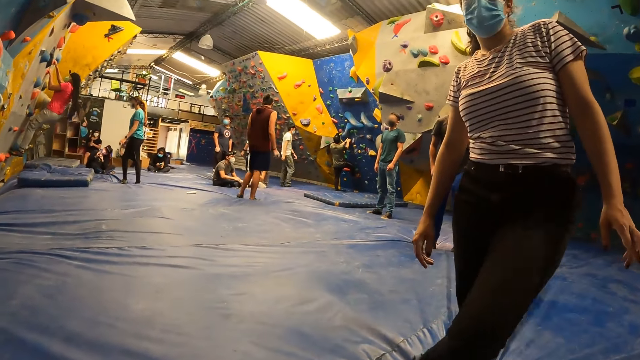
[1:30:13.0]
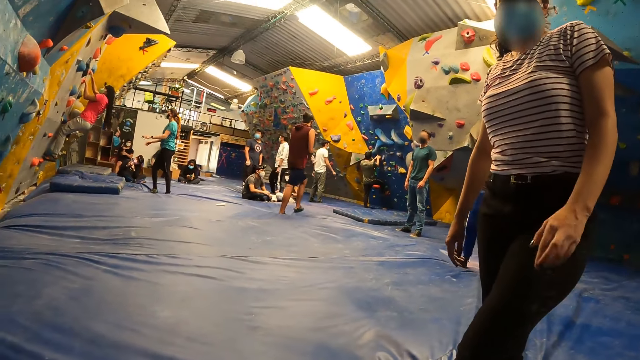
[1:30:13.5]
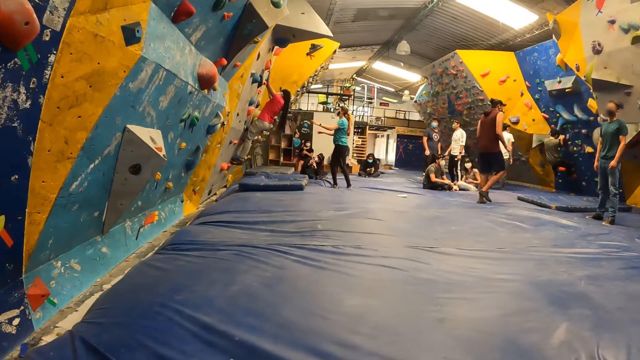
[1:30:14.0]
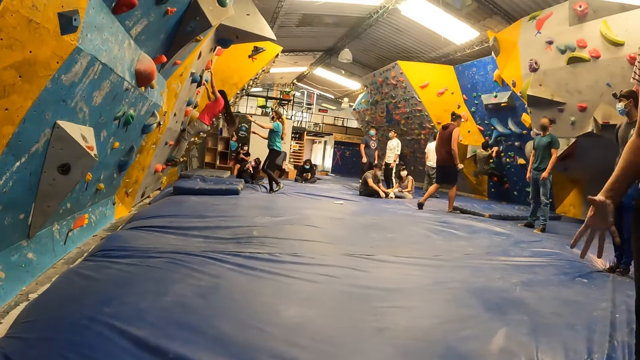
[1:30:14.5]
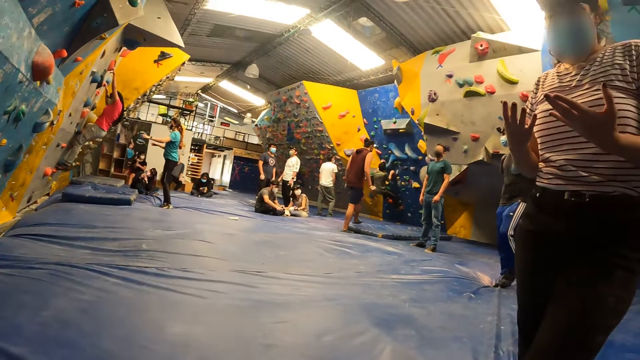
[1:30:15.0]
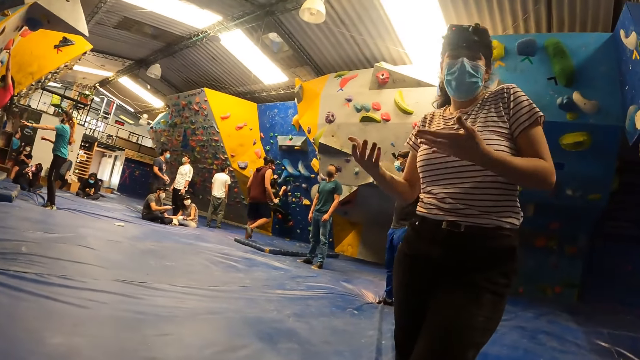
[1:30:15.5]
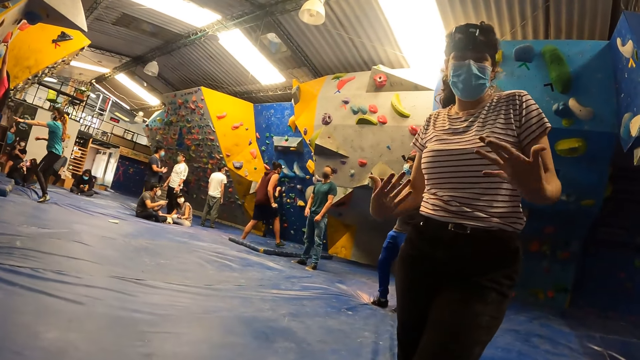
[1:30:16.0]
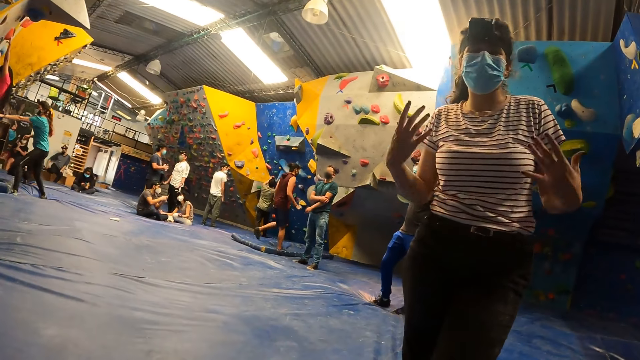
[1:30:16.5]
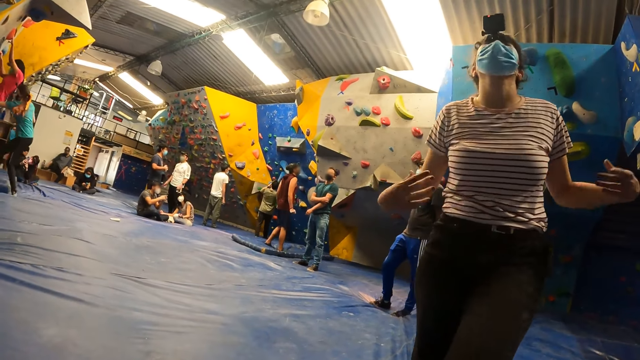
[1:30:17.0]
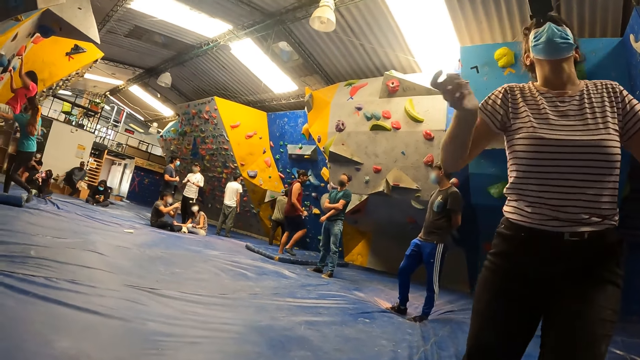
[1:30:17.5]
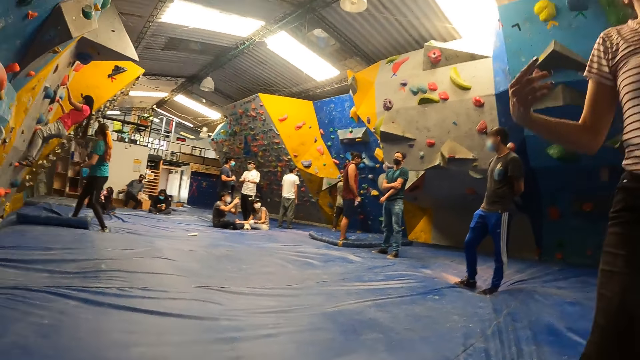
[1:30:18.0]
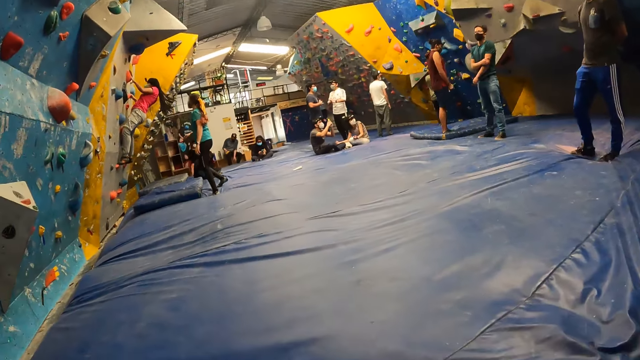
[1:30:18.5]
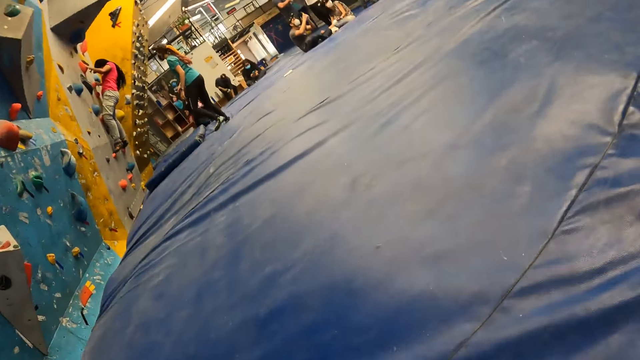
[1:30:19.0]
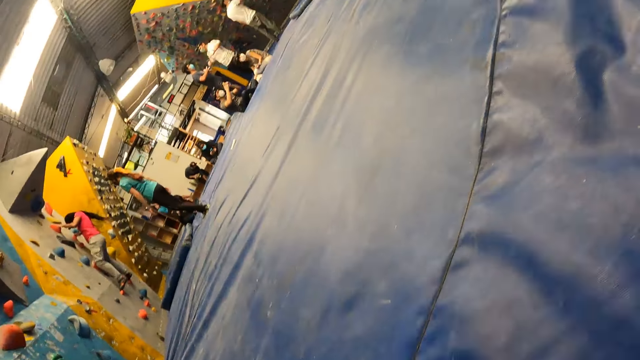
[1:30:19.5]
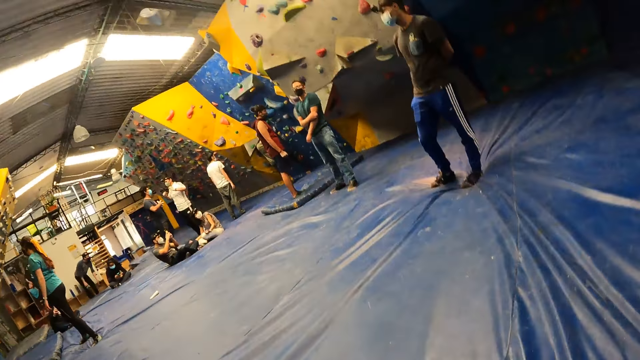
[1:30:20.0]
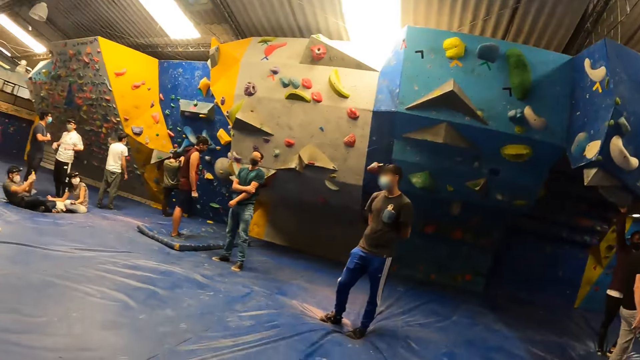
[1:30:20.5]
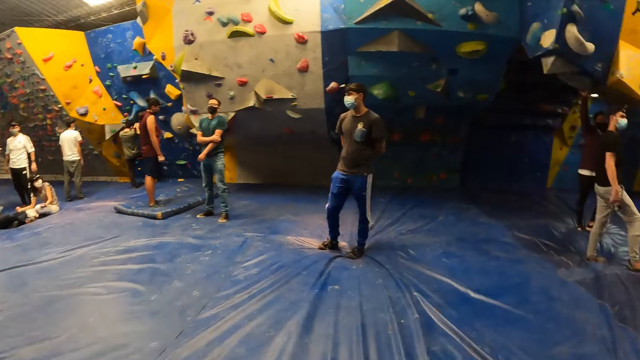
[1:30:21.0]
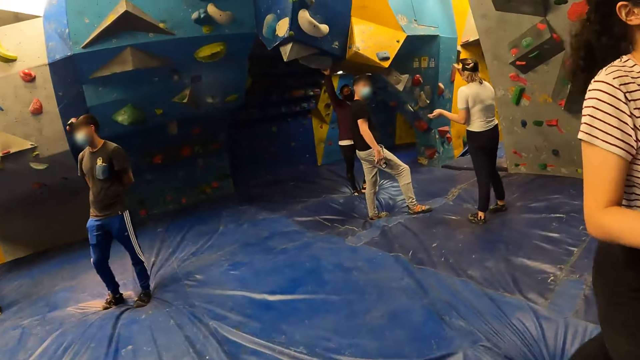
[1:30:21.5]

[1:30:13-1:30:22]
The camera wearer converses with a woman. The woman interacts with the camera wearer. The camera wearer talks to the woman. They look around.

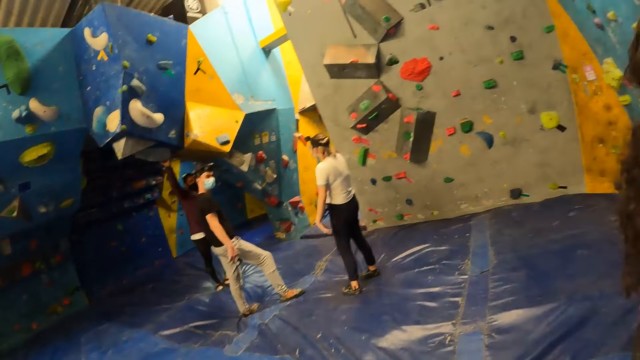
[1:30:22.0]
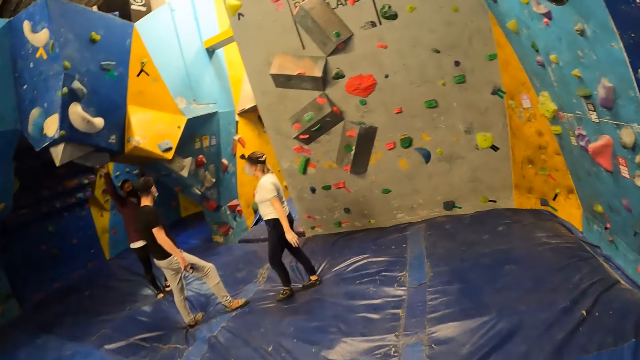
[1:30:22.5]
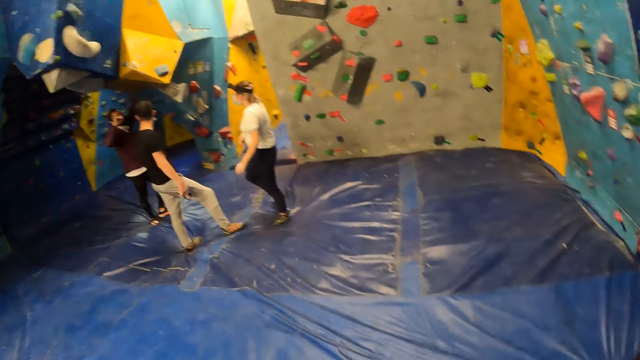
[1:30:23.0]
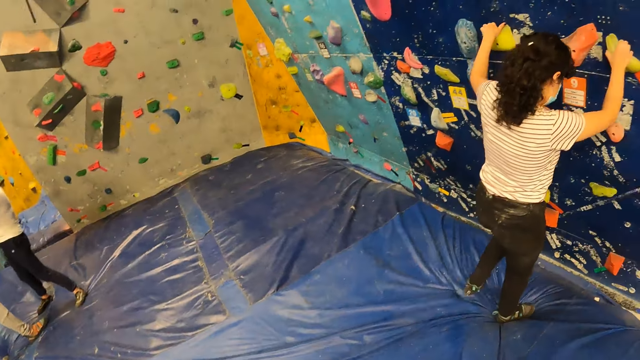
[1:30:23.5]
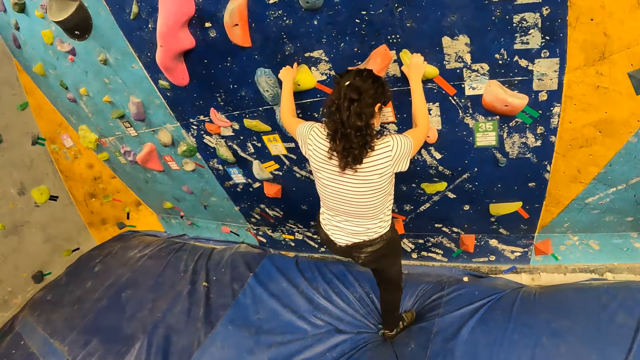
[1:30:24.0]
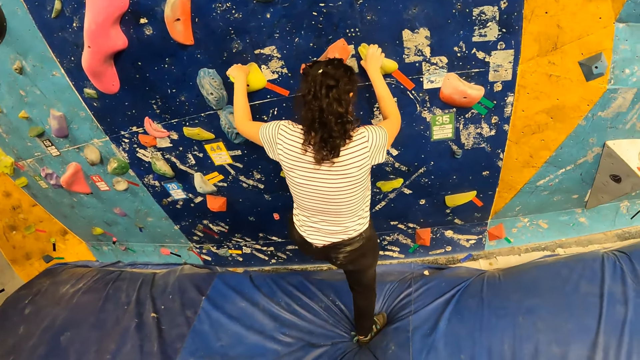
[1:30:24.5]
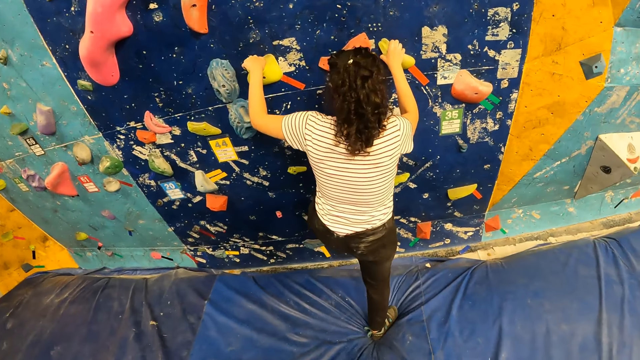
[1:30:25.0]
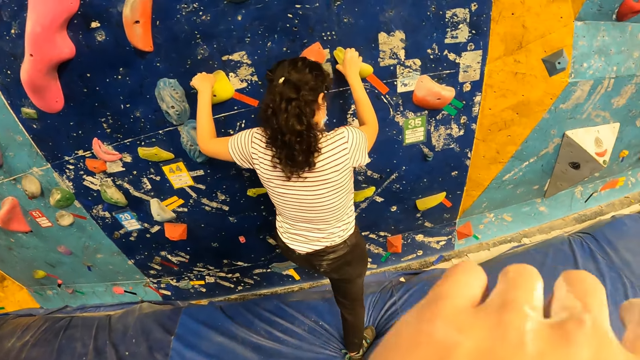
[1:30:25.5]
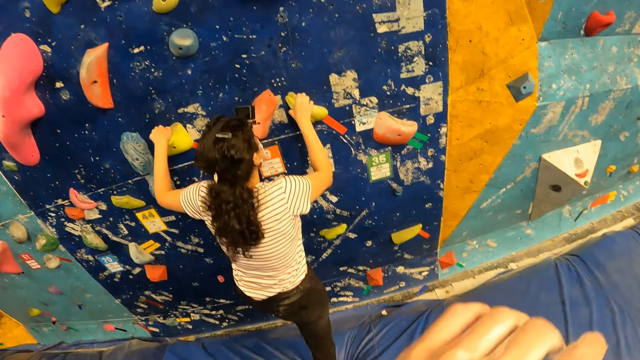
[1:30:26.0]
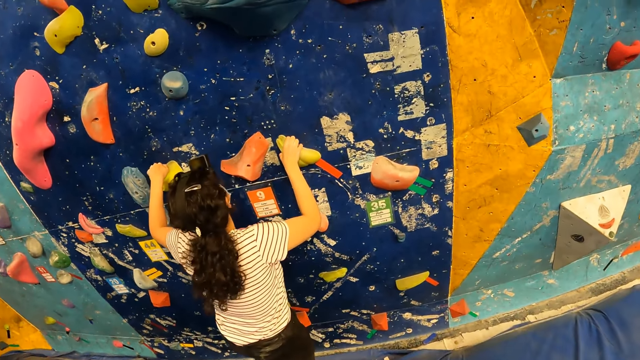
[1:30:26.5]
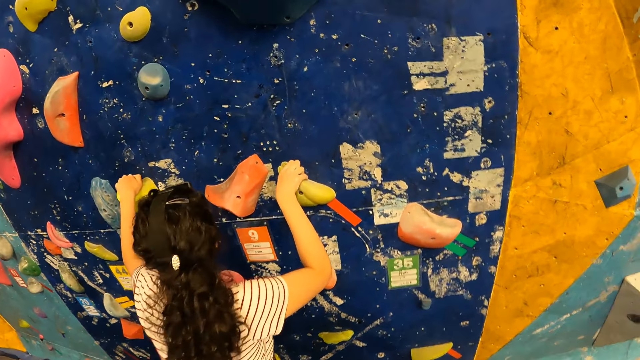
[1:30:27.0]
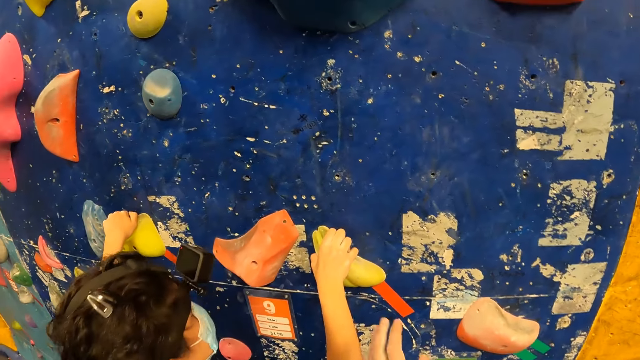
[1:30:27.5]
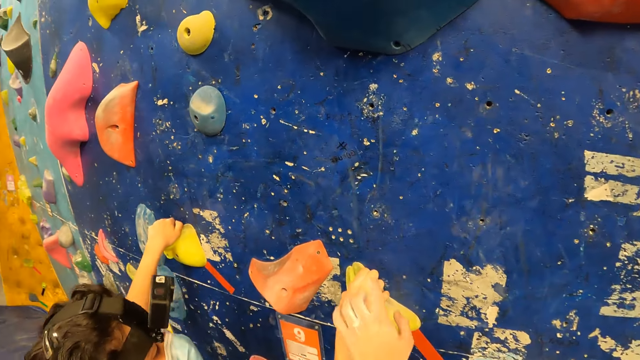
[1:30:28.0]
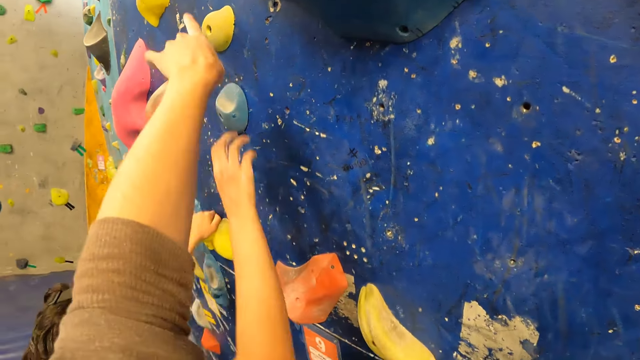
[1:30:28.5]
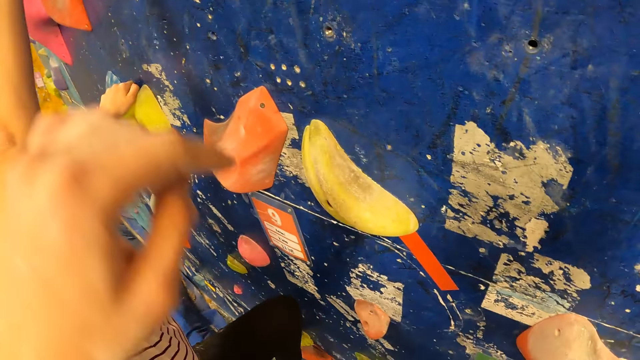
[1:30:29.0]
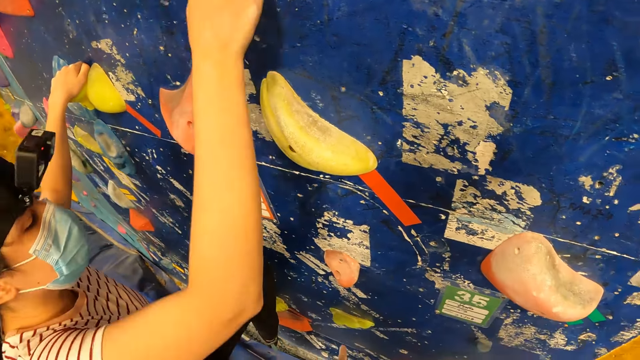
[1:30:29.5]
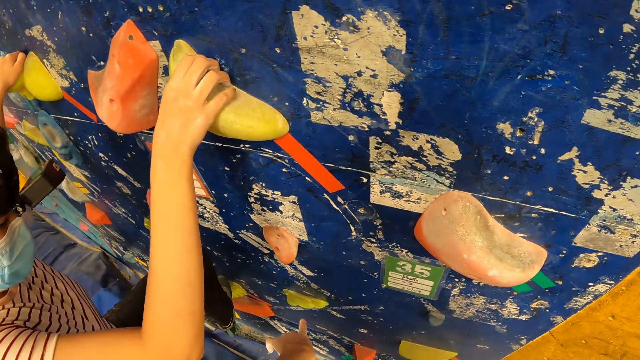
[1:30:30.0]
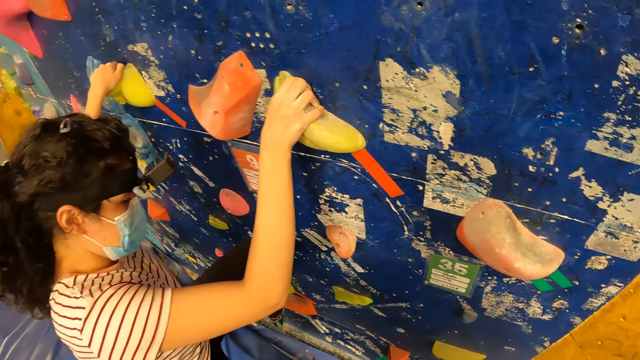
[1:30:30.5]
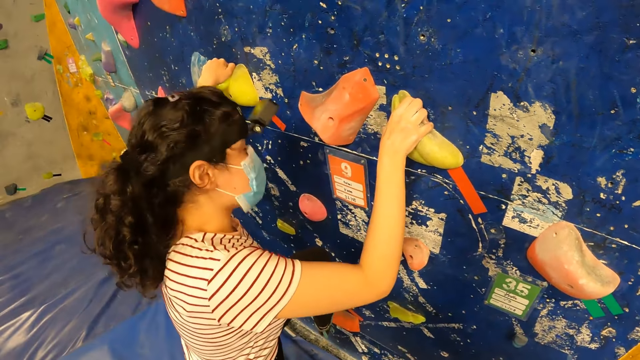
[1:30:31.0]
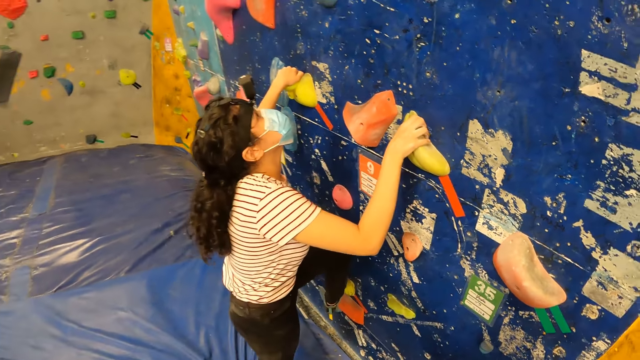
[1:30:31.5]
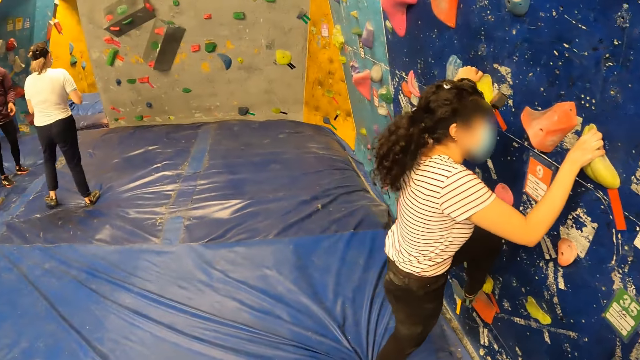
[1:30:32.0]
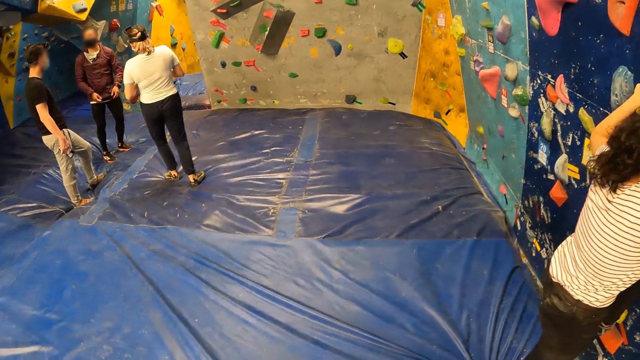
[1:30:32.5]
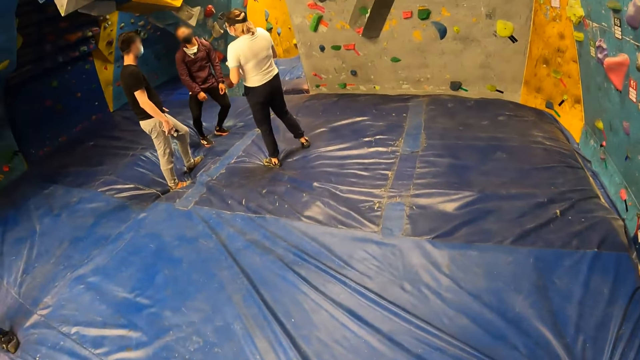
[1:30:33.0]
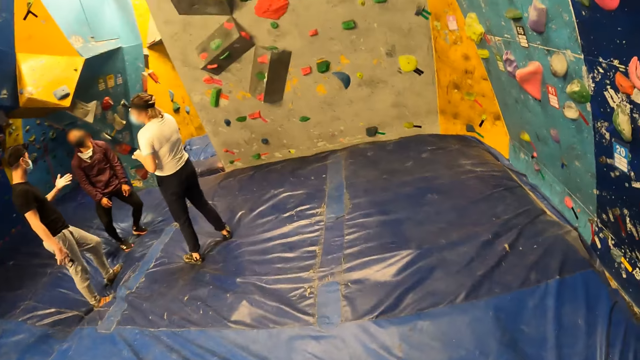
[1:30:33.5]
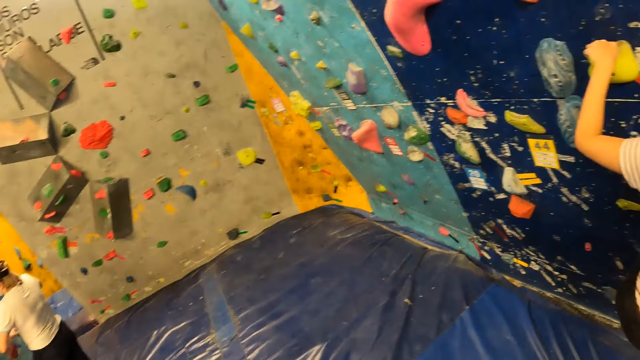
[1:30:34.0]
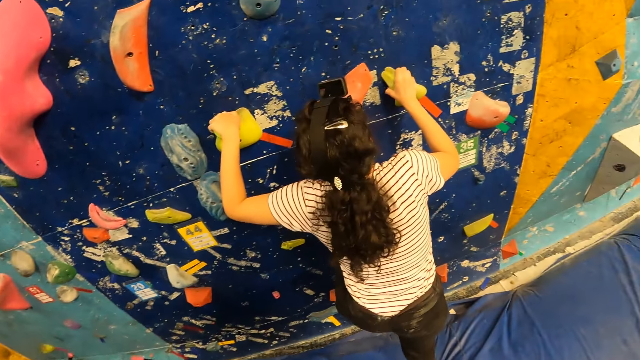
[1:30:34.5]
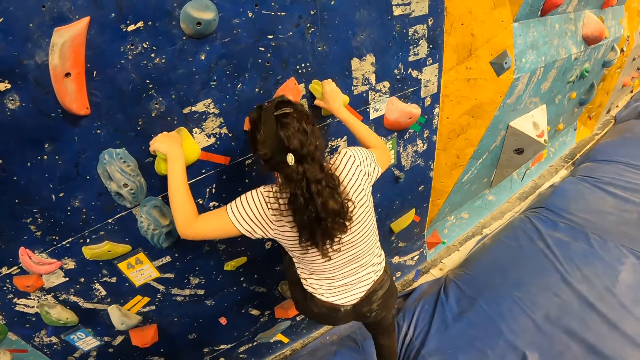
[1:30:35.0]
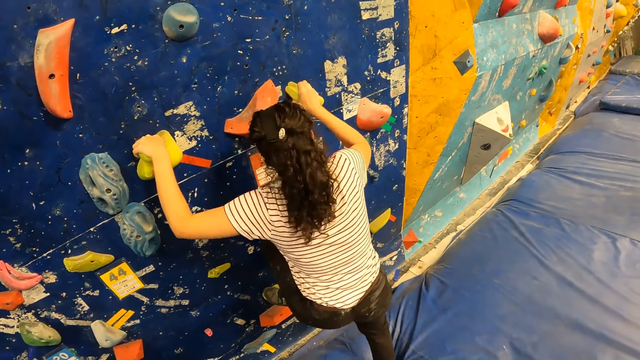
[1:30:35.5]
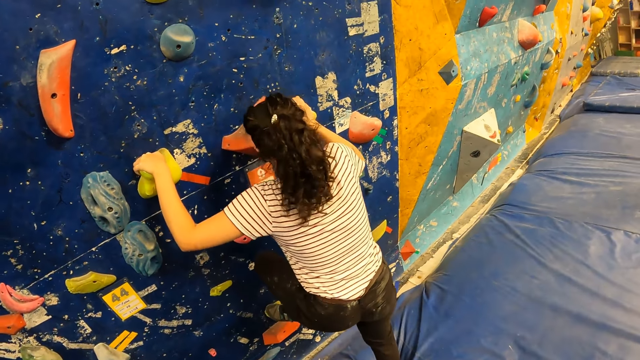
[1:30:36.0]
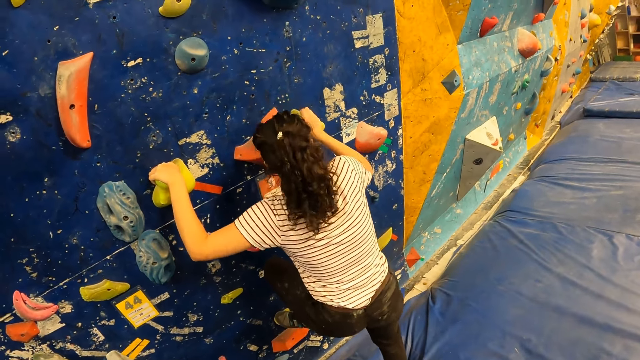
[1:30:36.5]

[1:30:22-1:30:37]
The woman climbs the climbing wall with her hands and legs. The camera wearer touches the woman with his left hand. He talks to the woman. The woman climbs the wall. The camera wearer looks around. The woman climbs the wall.
